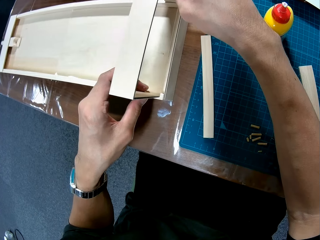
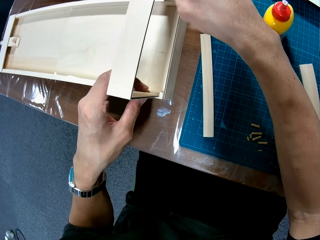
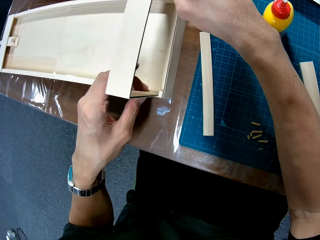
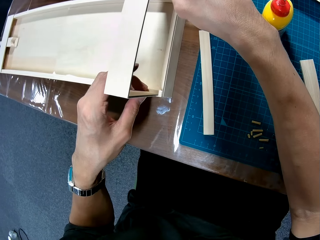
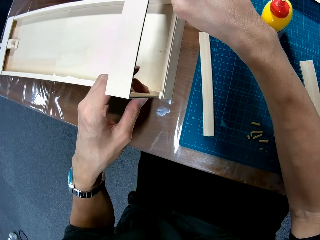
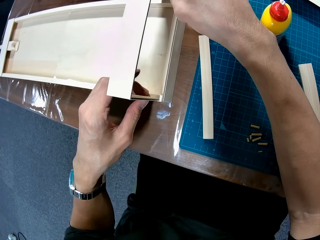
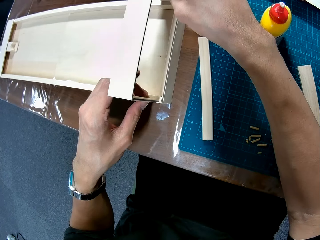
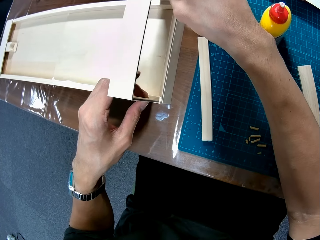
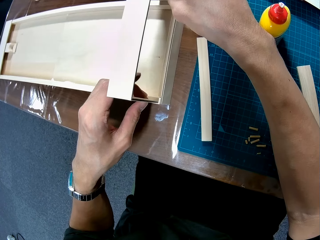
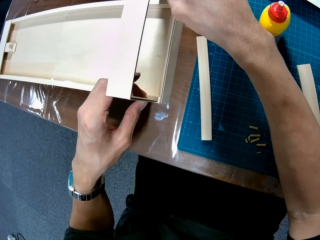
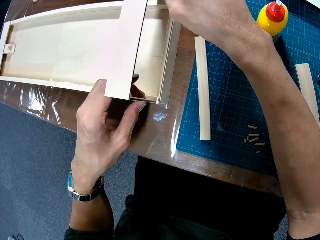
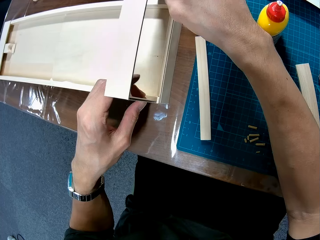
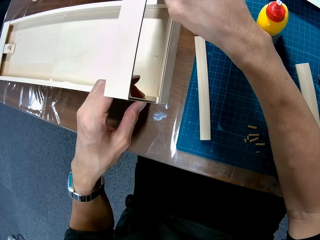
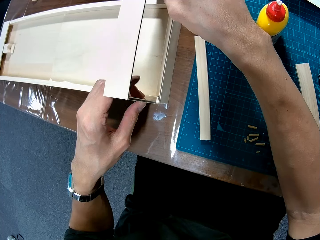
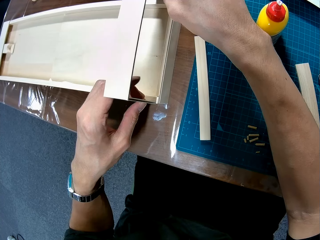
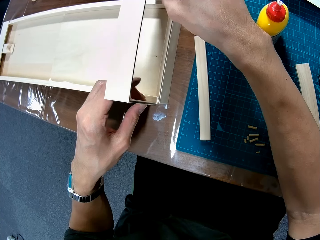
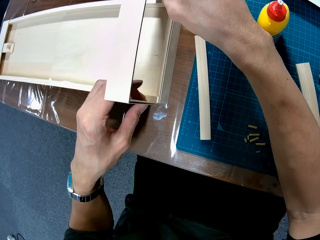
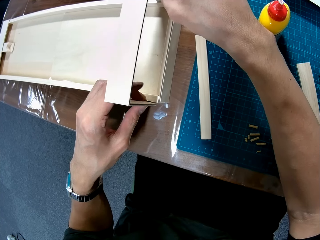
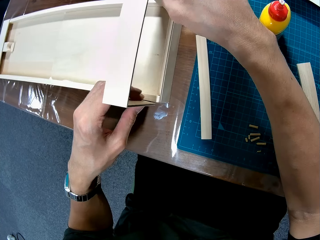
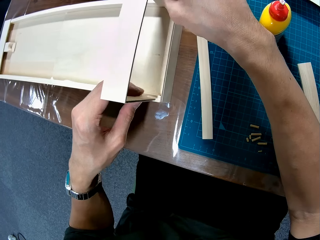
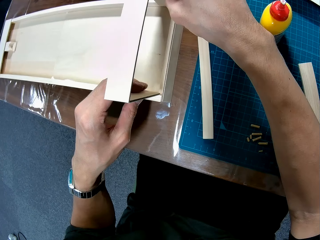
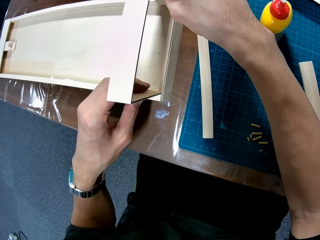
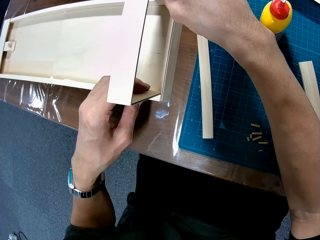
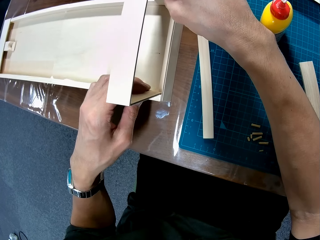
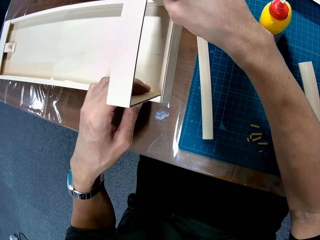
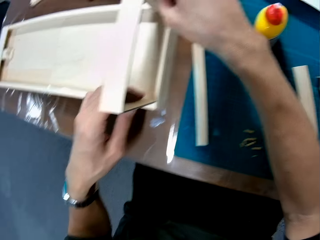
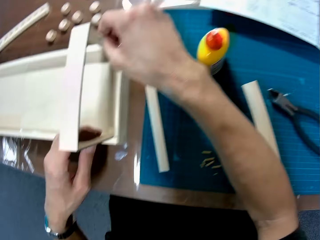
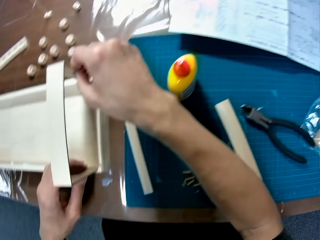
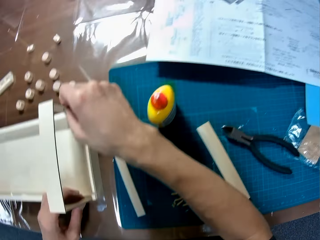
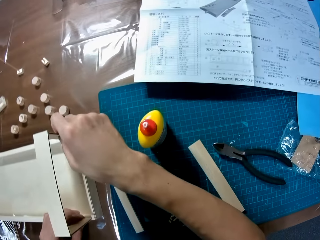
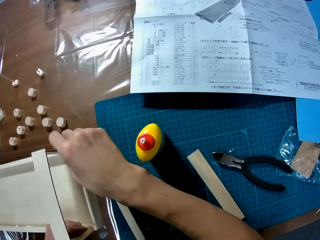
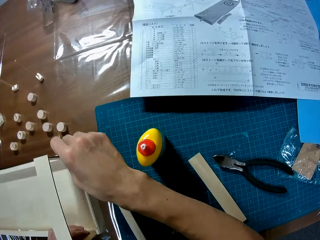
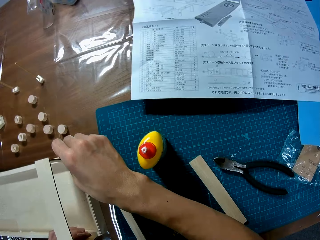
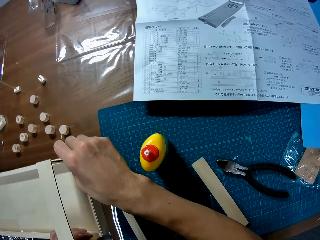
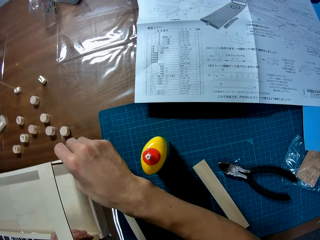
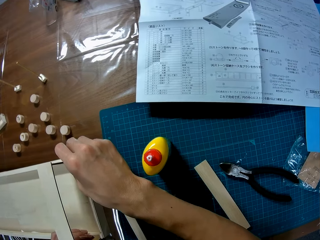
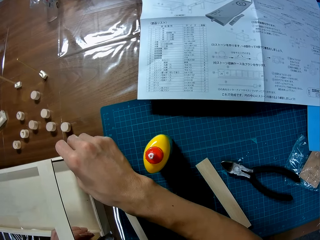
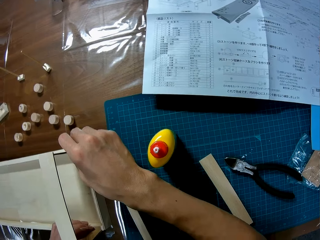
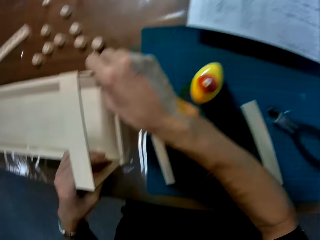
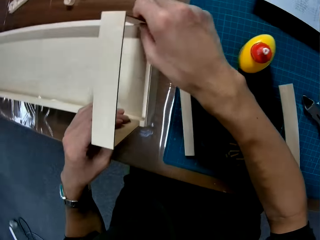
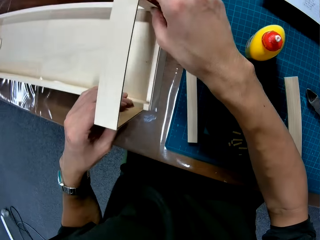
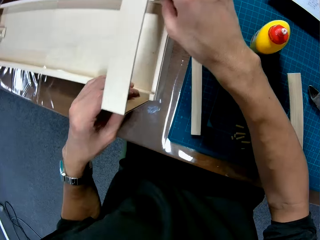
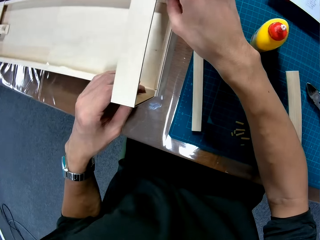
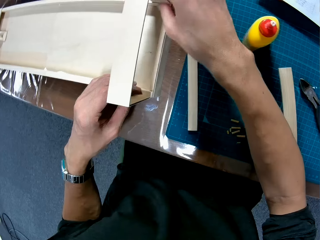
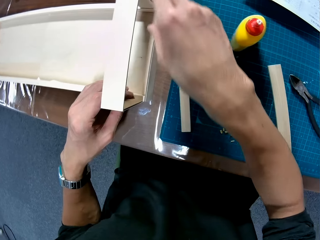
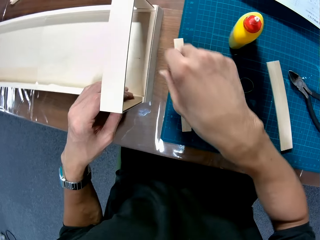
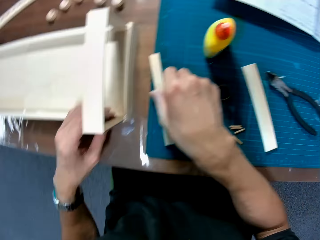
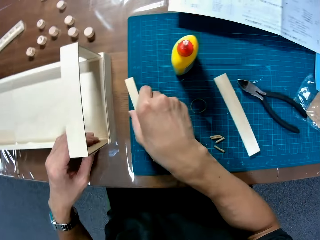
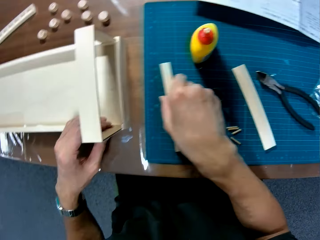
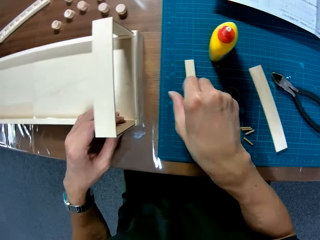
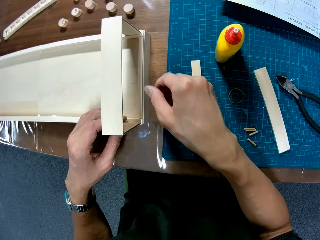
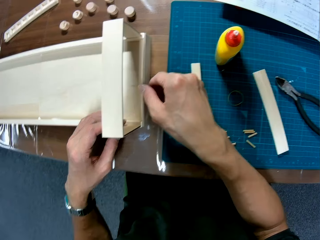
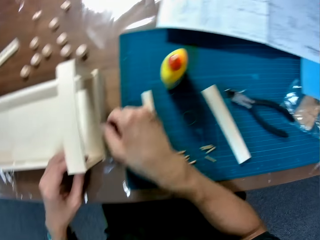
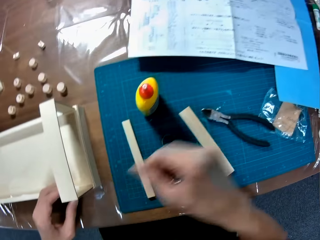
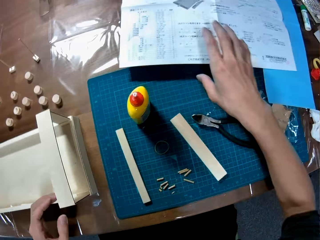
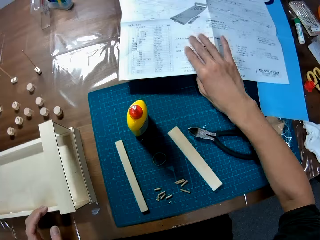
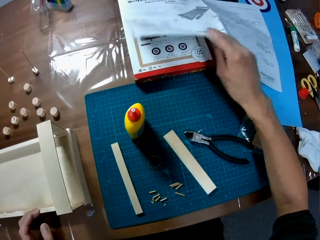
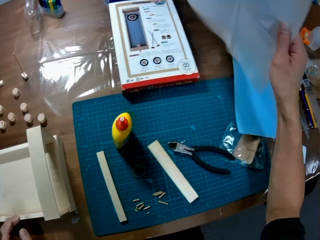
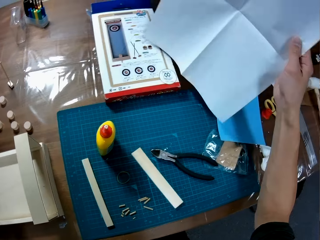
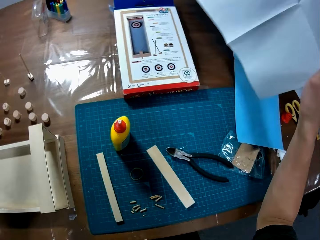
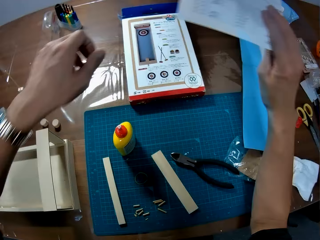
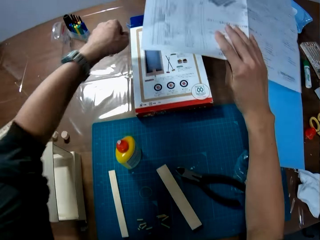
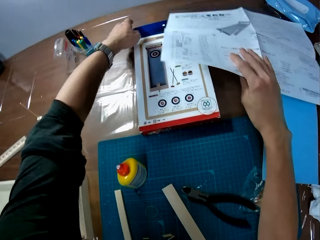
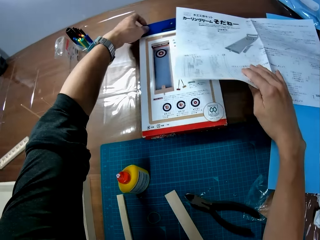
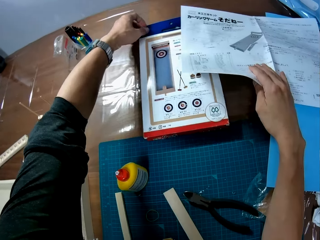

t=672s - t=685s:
The camera wearer pushes a carton piece aside. They fold the blueprint. They turn the paper on the table.

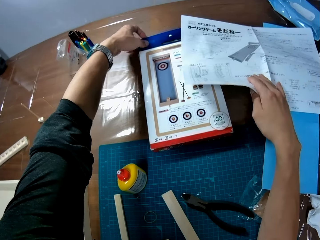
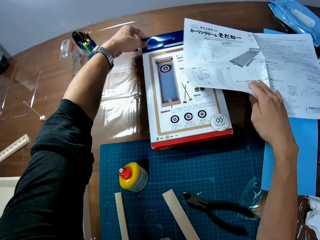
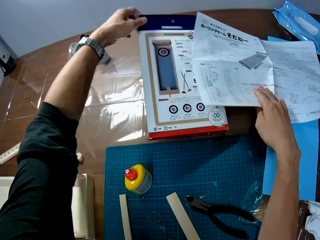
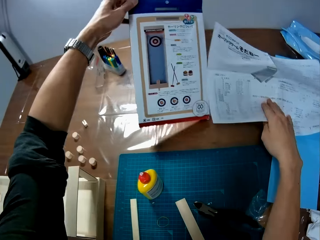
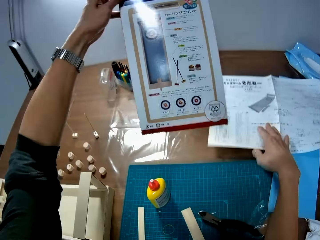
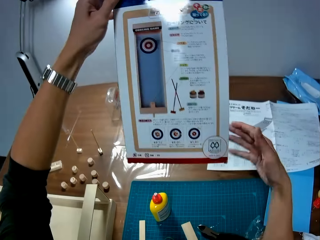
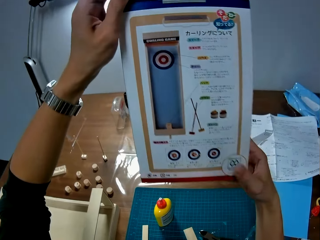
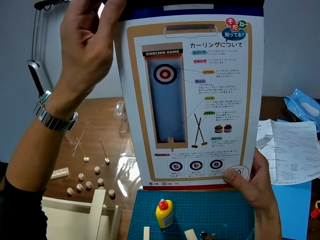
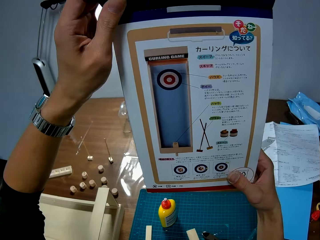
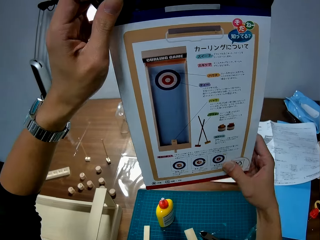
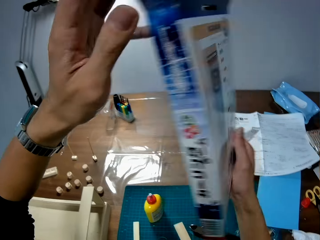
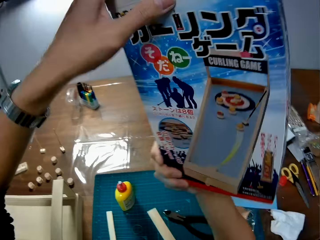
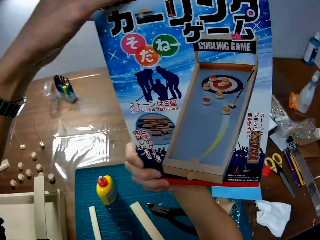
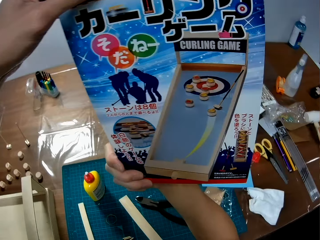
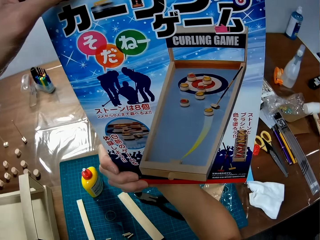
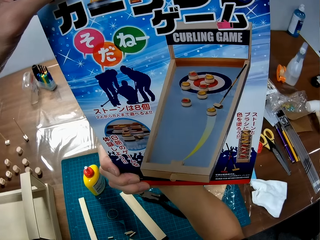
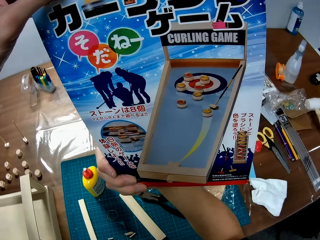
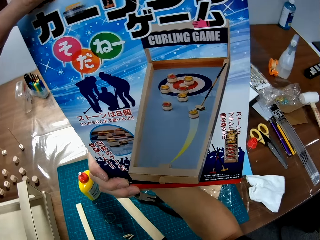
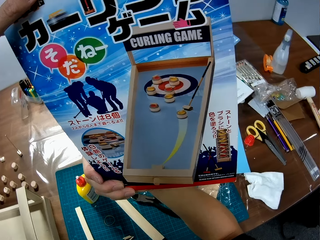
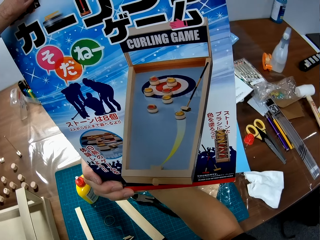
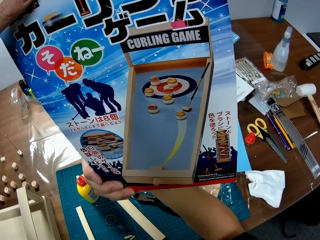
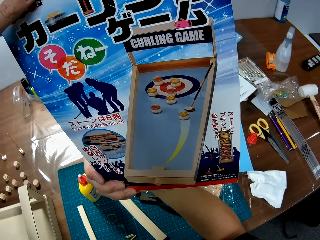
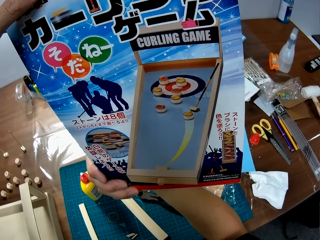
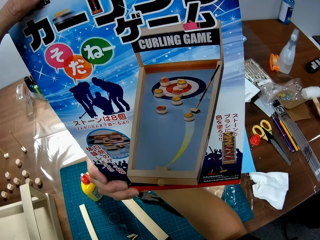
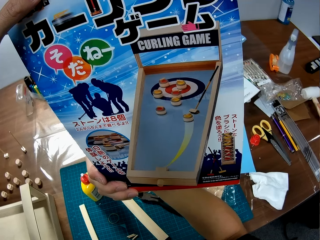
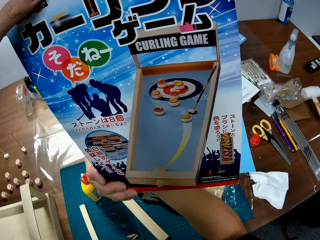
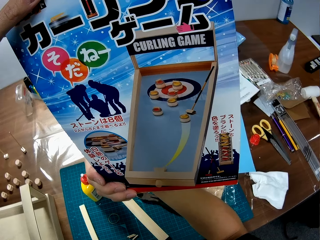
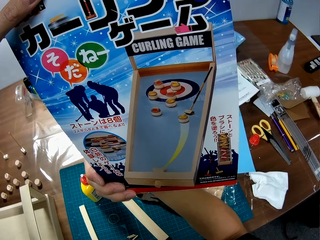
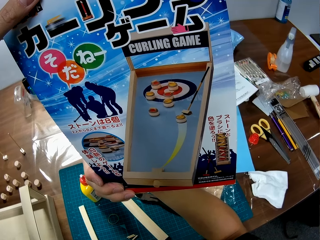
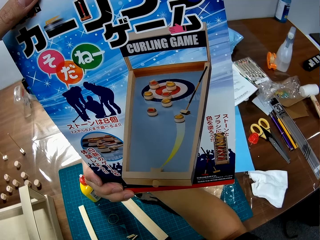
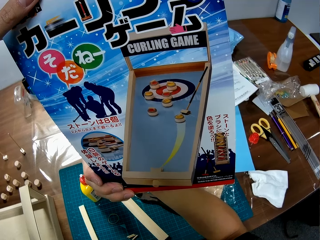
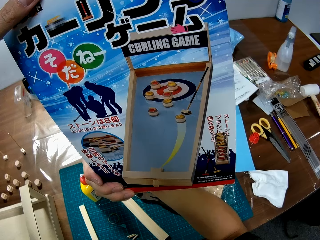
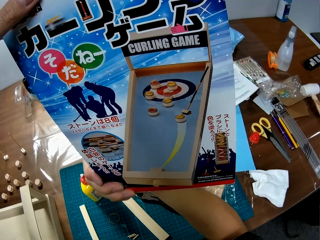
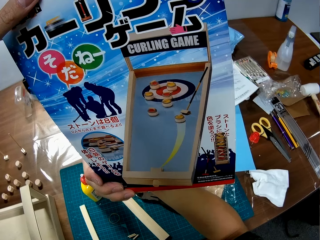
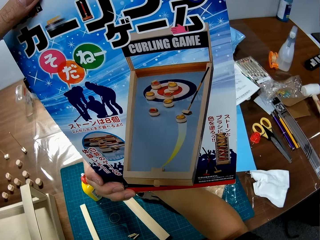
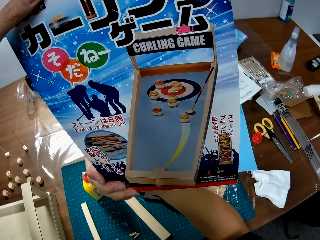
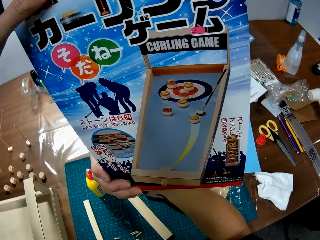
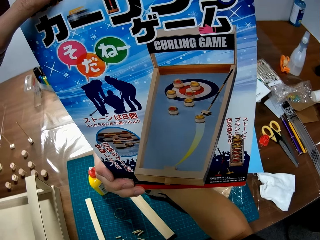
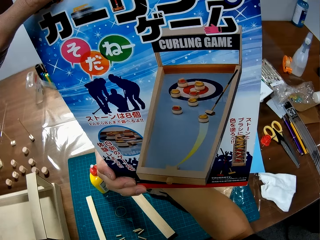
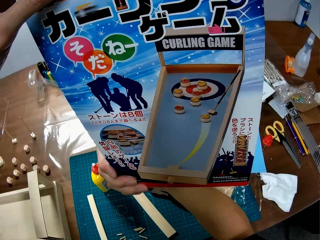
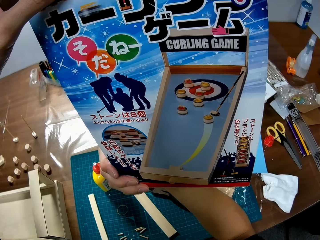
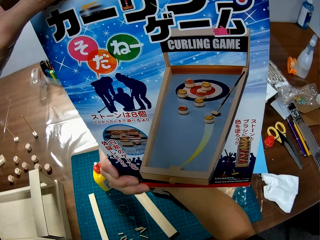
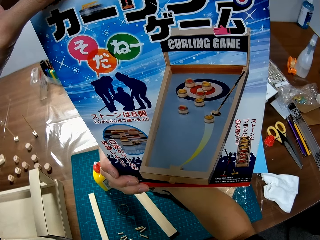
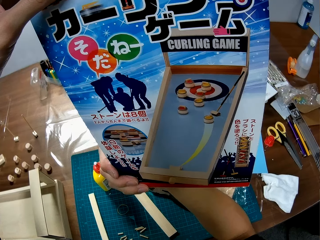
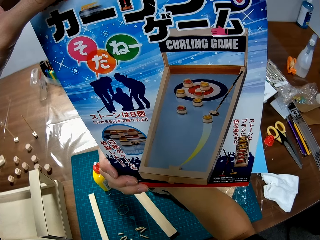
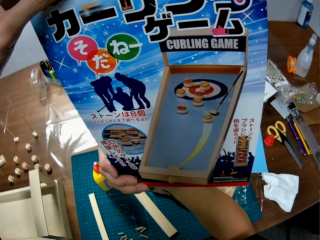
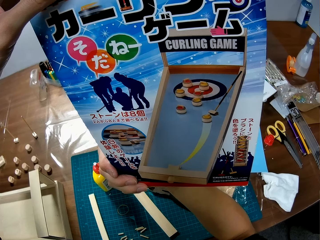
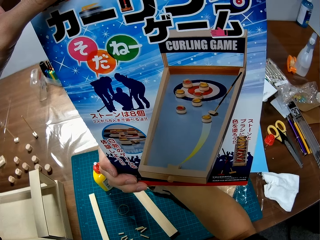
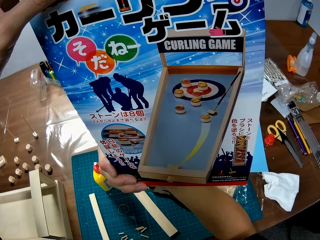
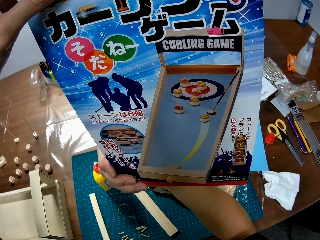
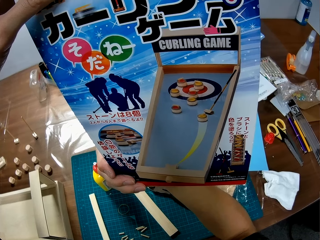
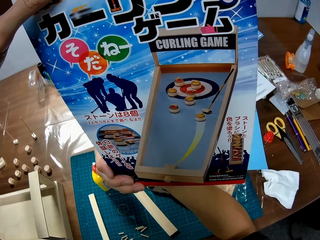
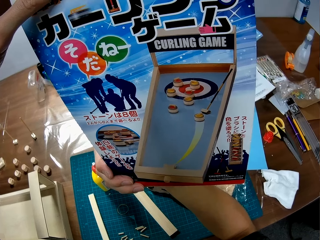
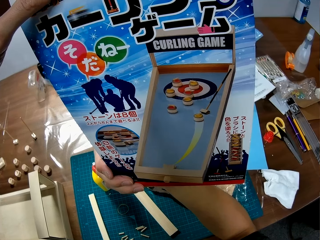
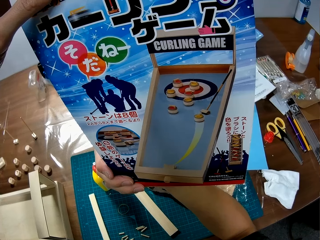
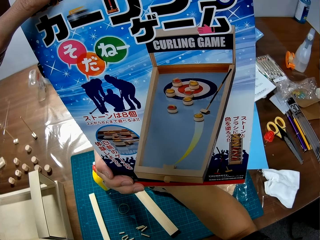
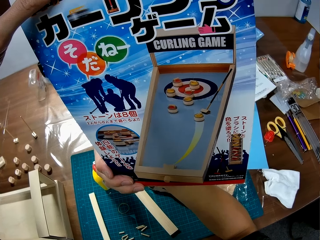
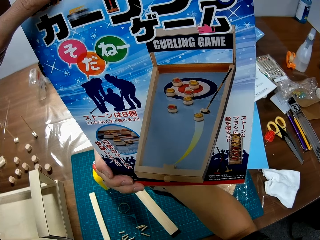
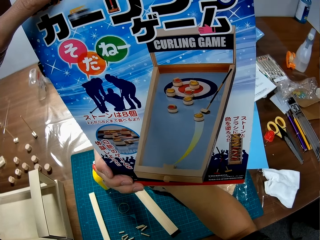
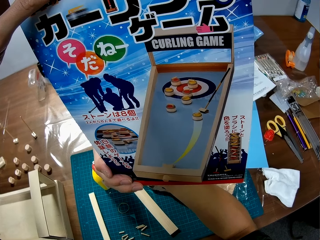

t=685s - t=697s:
The camera wearer takes a box or carton on the table. They turn the carton. They look at the box.
